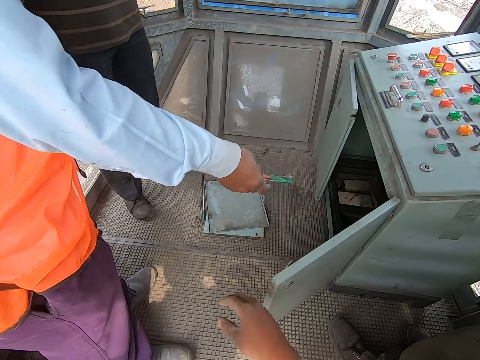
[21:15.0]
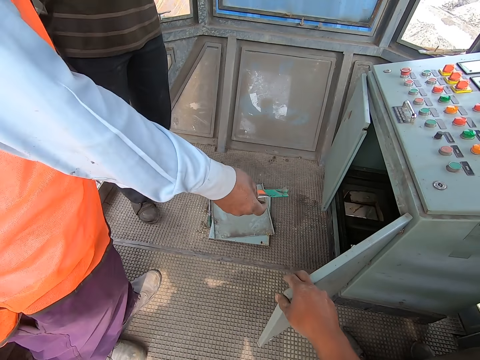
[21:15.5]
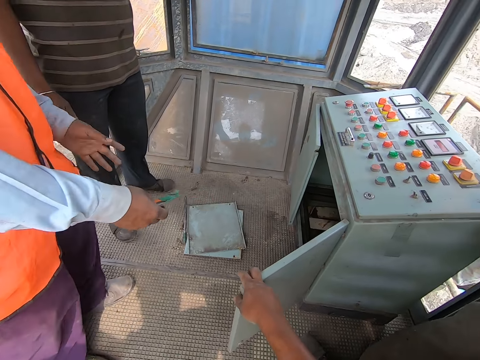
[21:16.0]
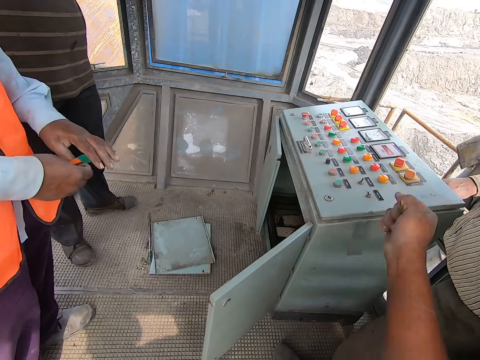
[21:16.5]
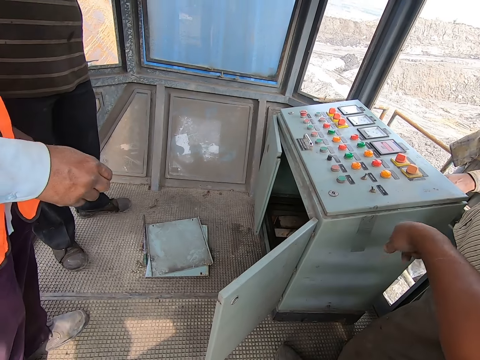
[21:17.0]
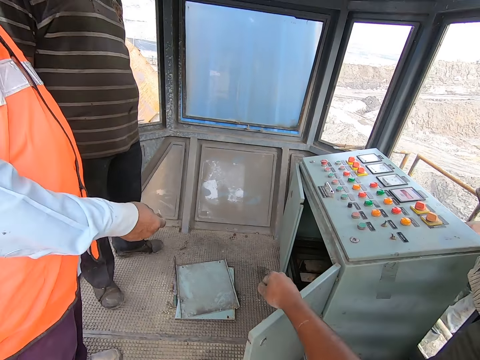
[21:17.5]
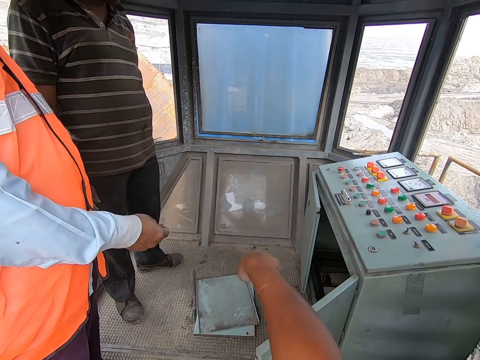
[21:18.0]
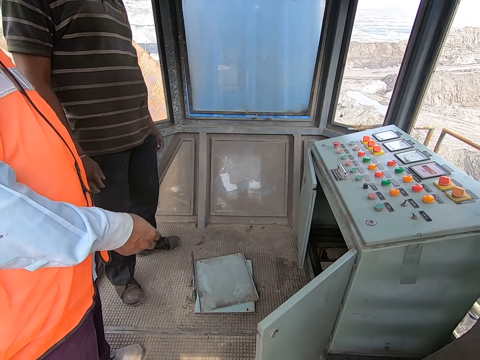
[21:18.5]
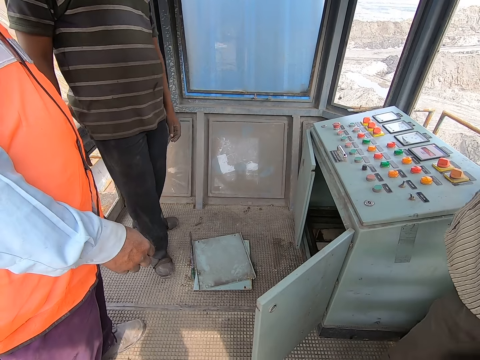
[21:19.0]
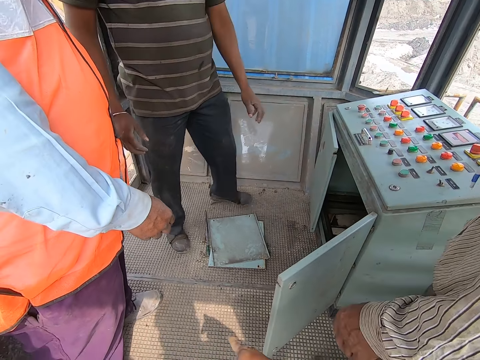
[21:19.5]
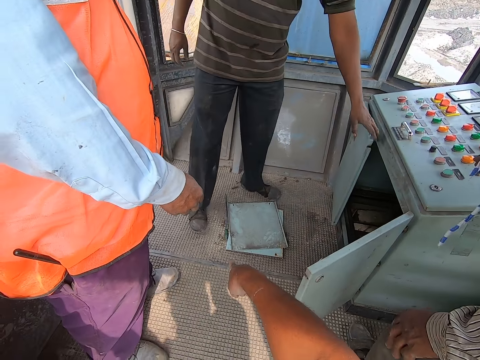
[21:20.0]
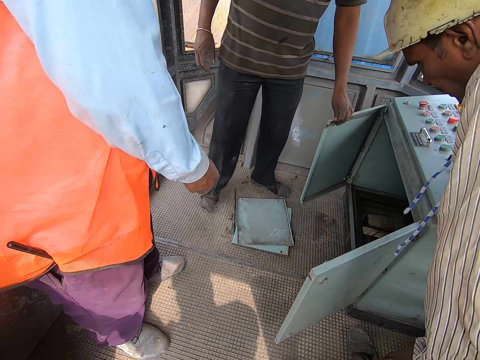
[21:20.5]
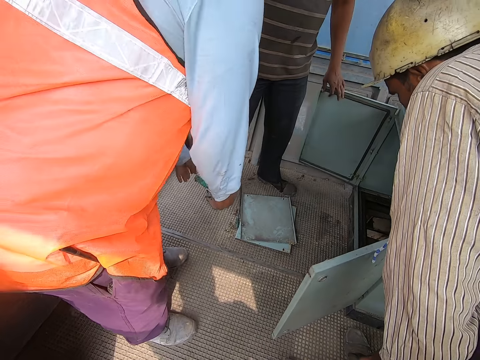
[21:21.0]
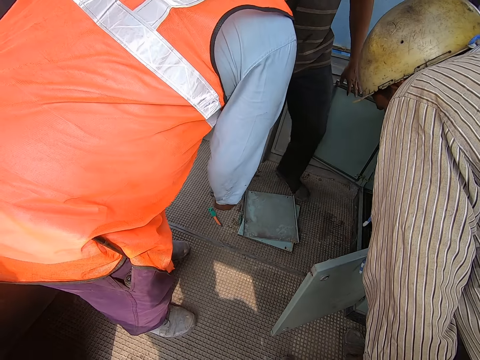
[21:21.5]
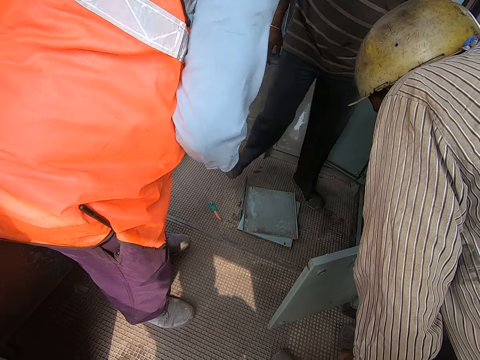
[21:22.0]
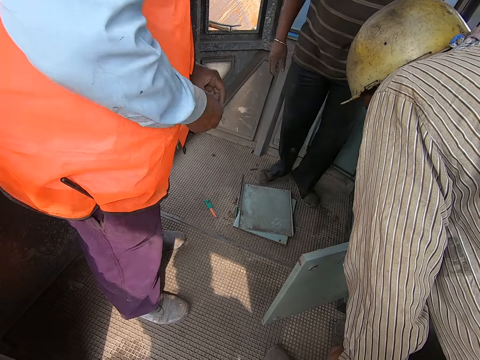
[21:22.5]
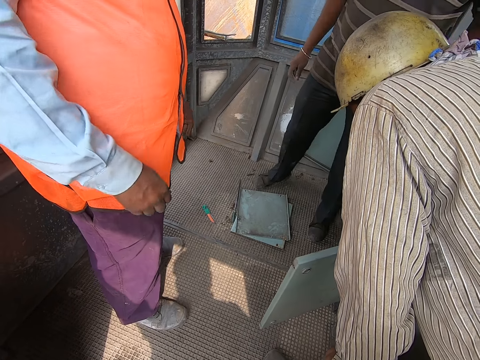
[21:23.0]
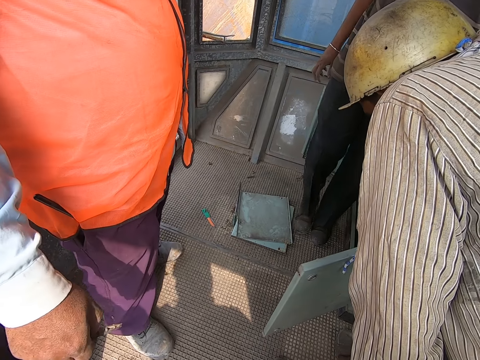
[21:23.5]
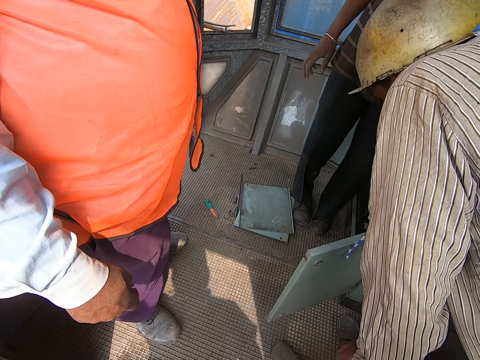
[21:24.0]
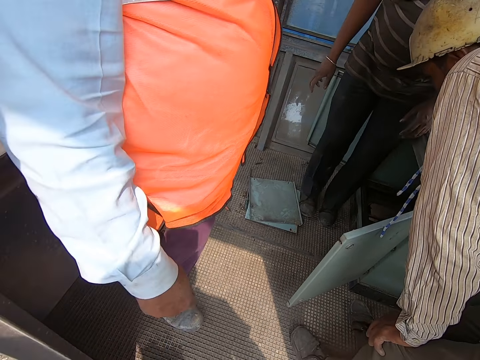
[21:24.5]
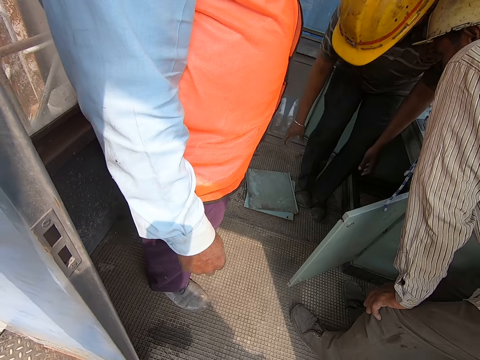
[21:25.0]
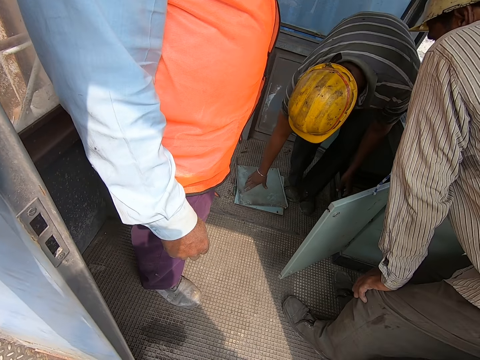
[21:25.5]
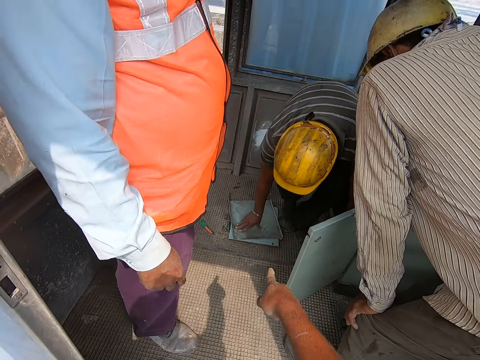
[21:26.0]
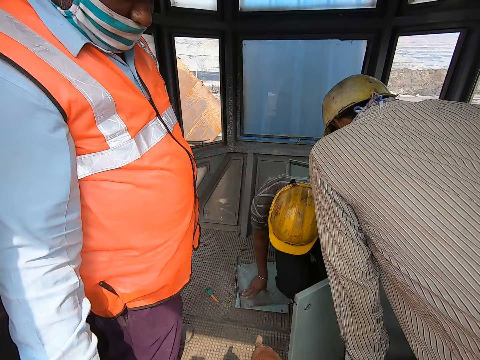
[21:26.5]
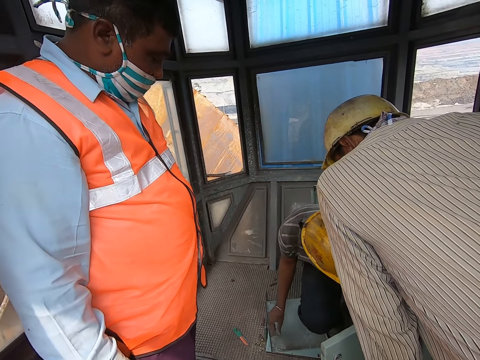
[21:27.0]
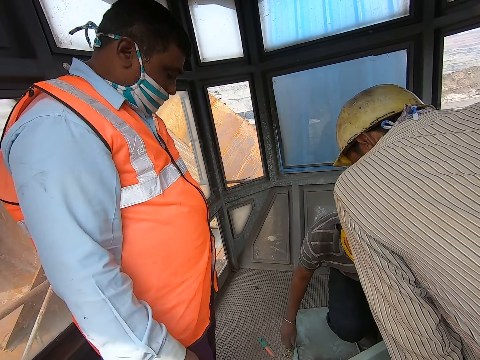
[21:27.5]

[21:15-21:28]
A person points inside the control panel box. The camera wearer holds the control panel box door. He touches the control box door. He moves his hand. He points at the control box. Another person opens the control panel box door. The first person drops the tool on the floor. The camera wearer looks around the construction site. He stares at the plates on the floor. The other person holds the plates on the floor. The camera wearer points at the plates on the floor.

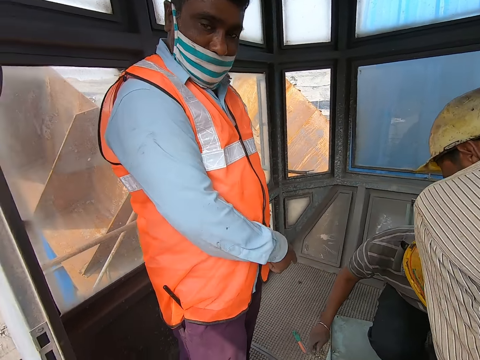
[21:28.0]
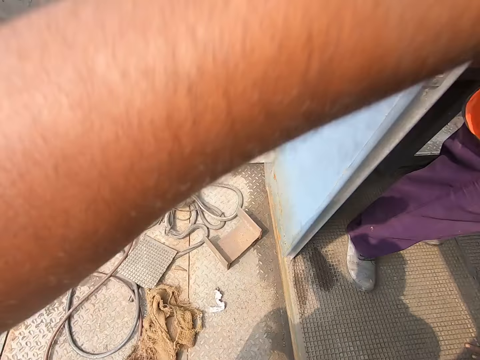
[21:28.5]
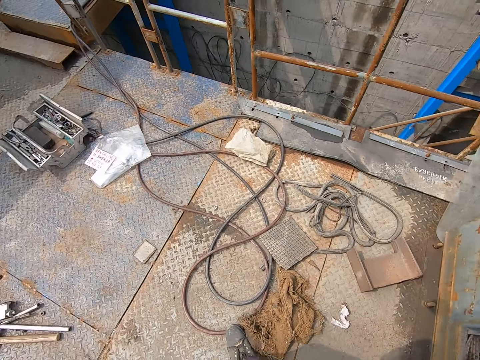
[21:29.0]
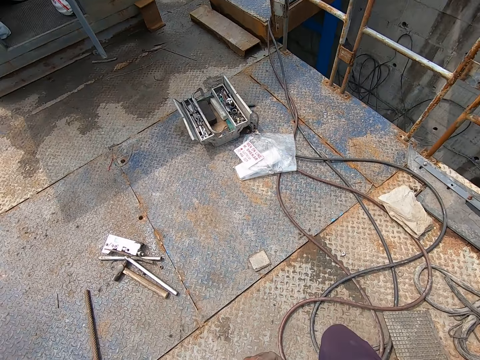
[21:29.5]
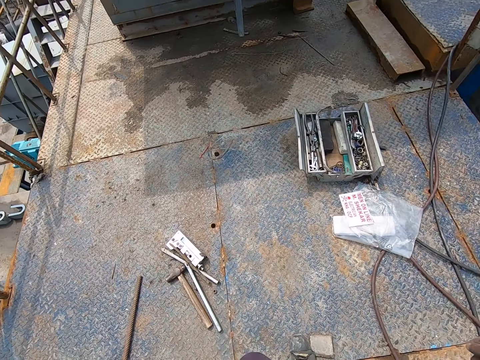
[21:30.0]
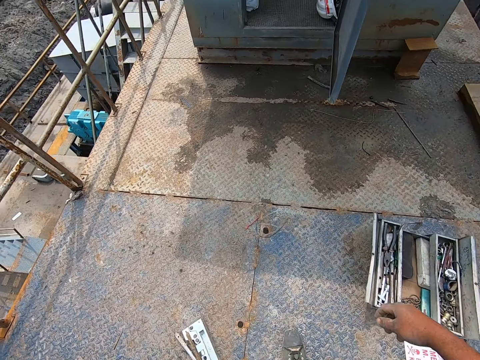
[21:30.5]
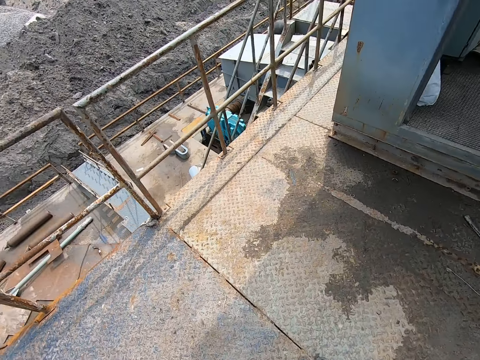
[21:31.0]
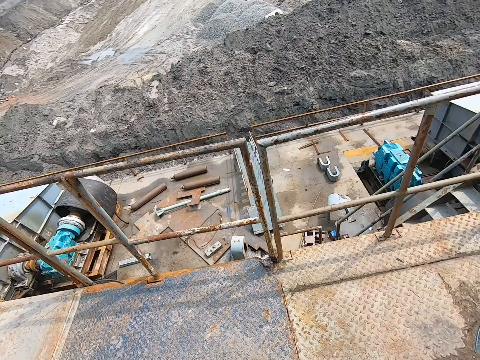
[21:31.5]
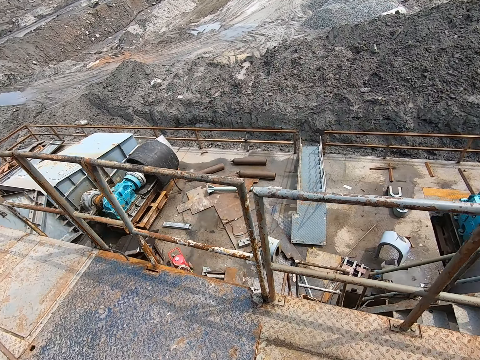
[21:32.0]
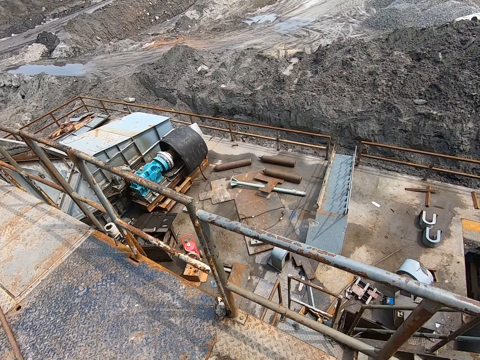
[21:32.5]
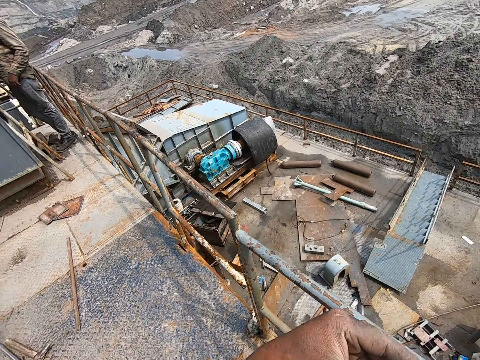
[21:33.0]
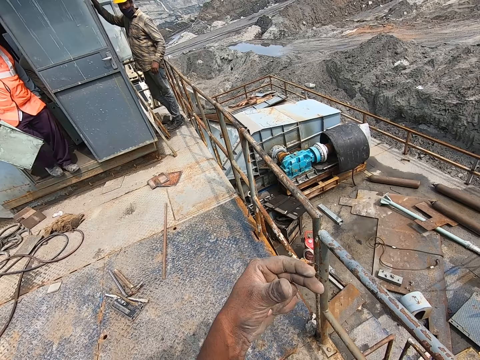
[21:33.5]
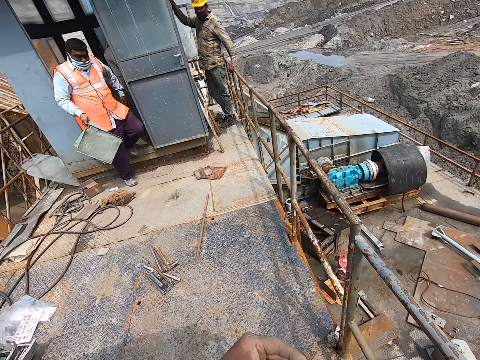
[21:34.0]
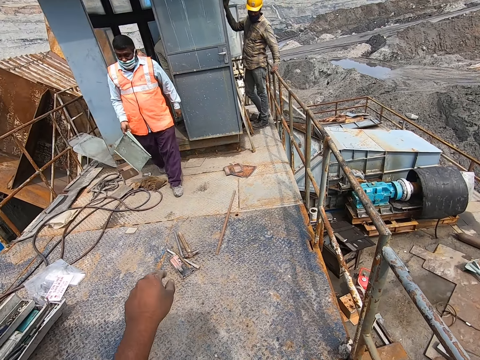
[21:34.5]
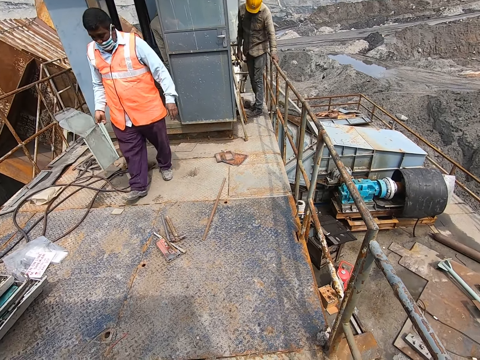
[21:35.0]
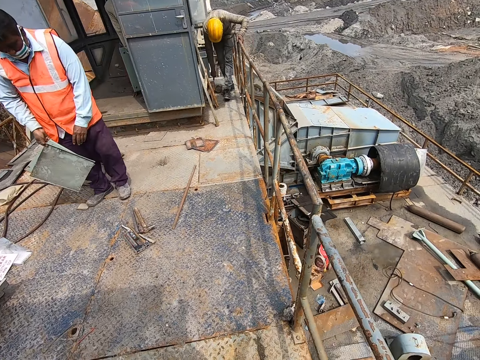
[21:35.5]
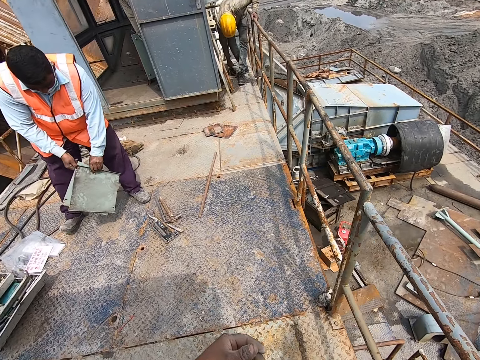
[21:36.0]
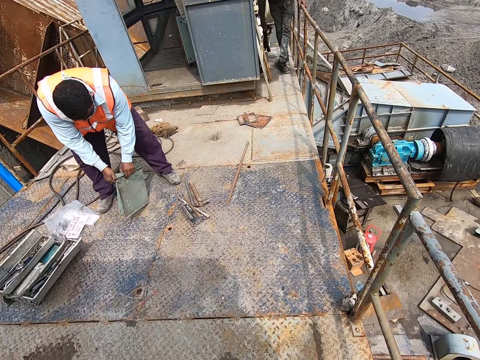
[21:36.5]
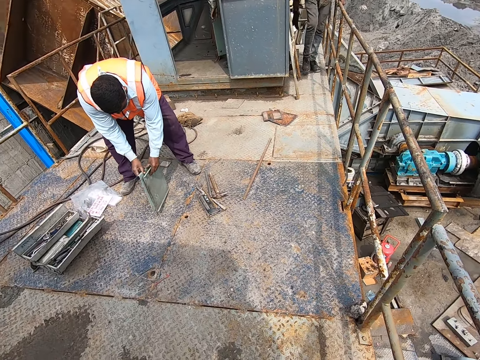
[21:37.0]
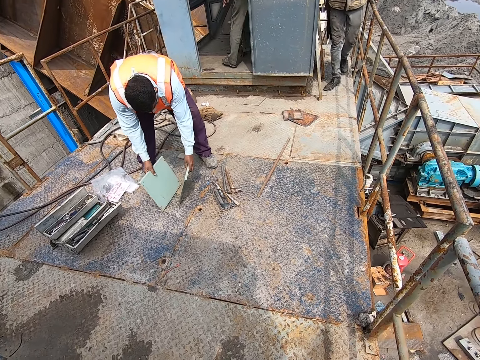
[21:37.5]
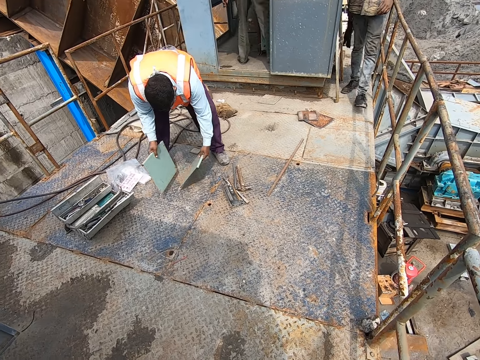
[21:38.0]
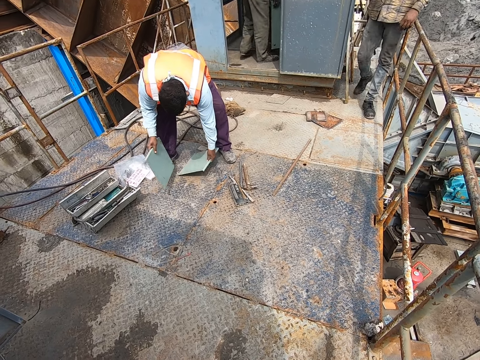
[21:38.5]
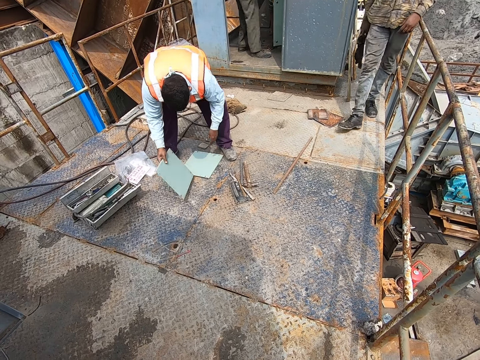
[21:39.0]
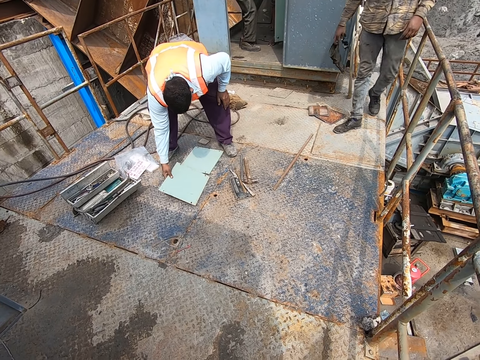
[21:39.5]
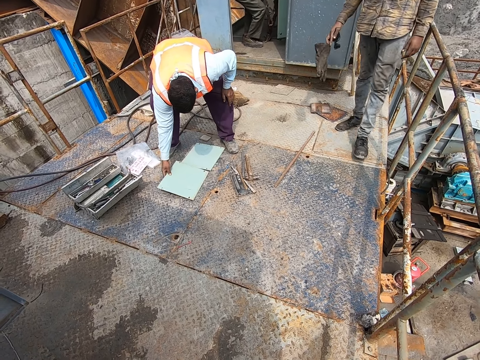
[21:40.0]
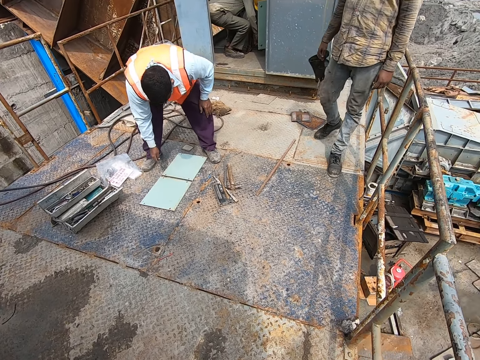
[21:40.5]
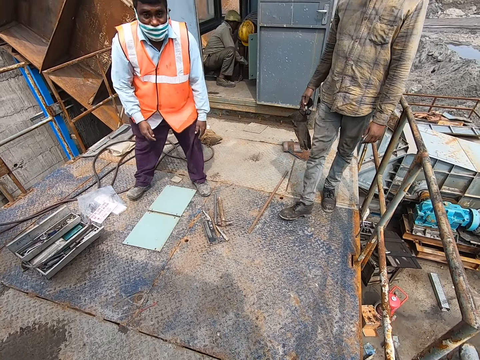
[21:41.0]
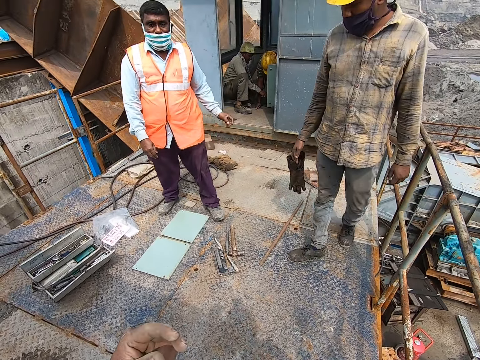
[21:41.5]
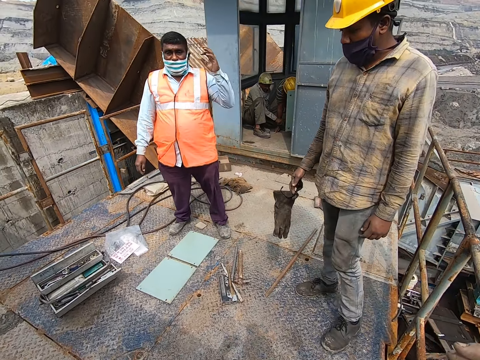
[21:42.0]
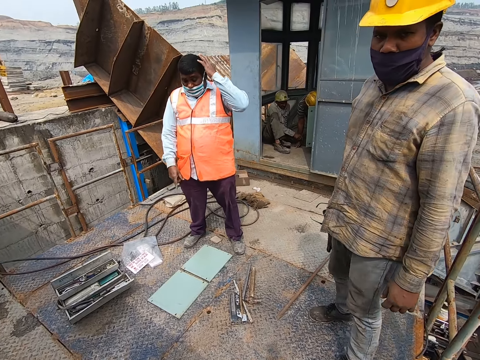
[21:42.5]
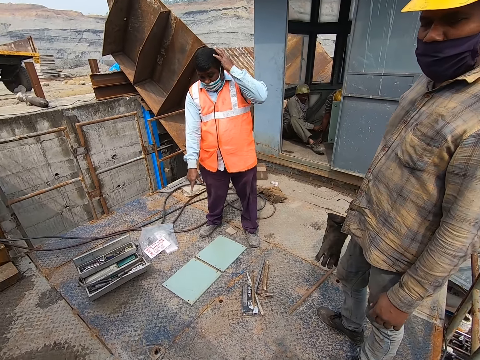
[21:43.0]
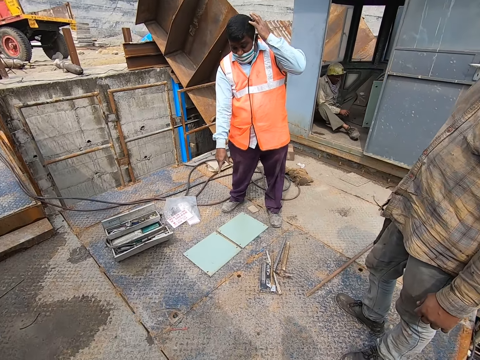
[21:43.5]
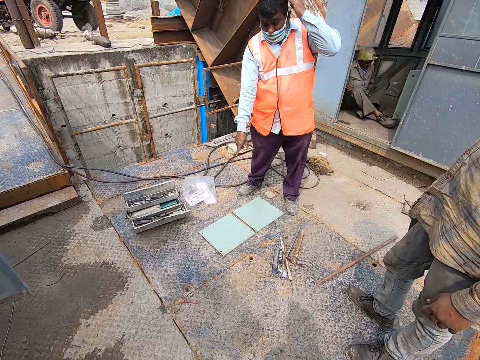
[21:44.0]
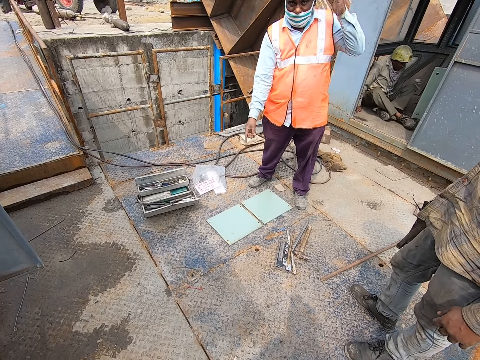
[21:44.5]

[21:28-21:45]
The camera wearer talks to a person. He looks around the construction site. He walks around the construction site. He looks around the construction site. He shakes his hand. The person walks around the construction site and puts the plates on the floor. Another person walks around the construction site. The camera wearer talks to the first person and a third person.
